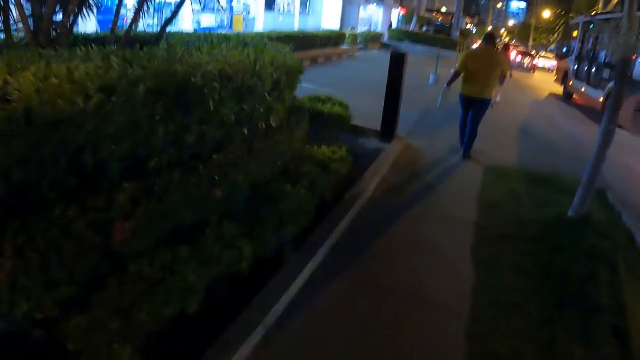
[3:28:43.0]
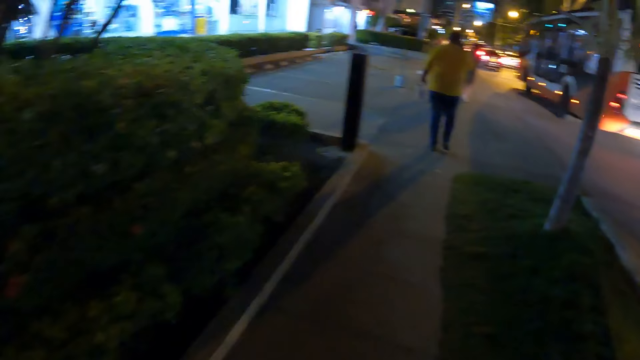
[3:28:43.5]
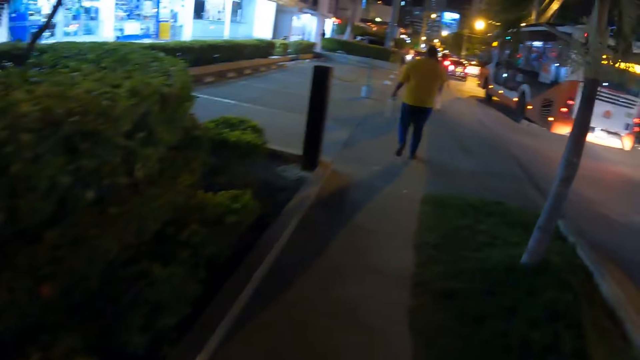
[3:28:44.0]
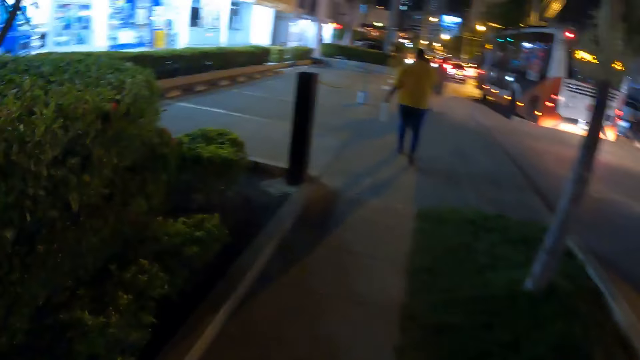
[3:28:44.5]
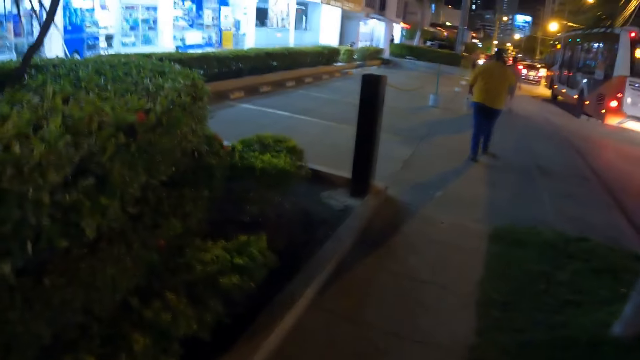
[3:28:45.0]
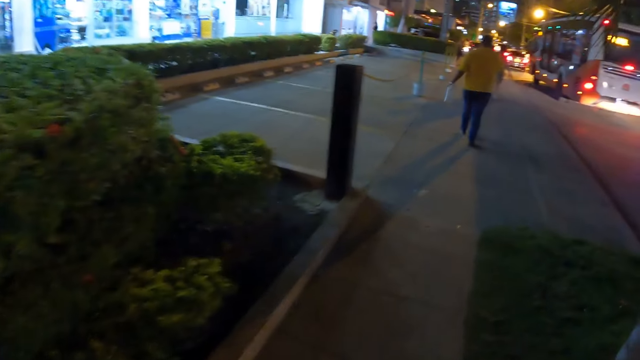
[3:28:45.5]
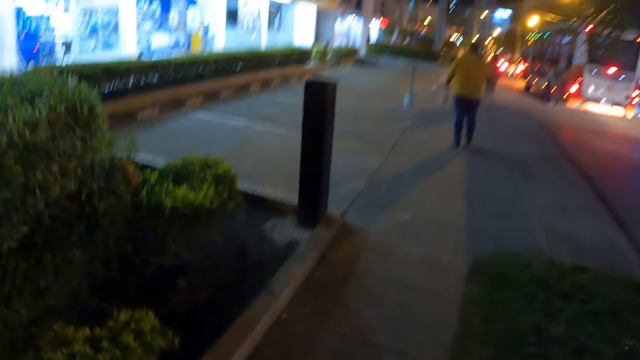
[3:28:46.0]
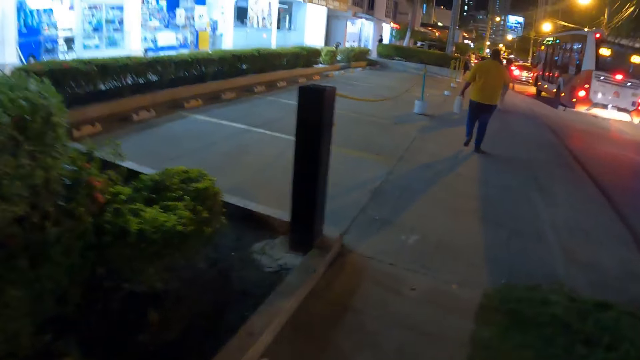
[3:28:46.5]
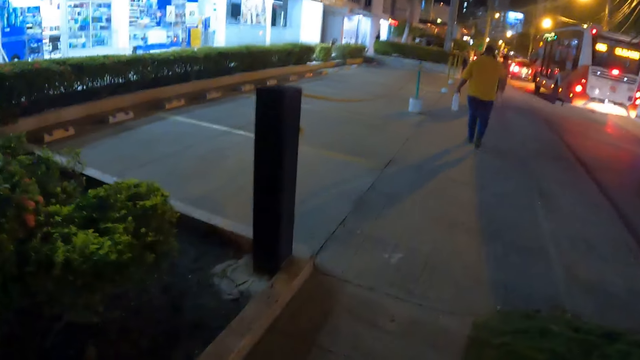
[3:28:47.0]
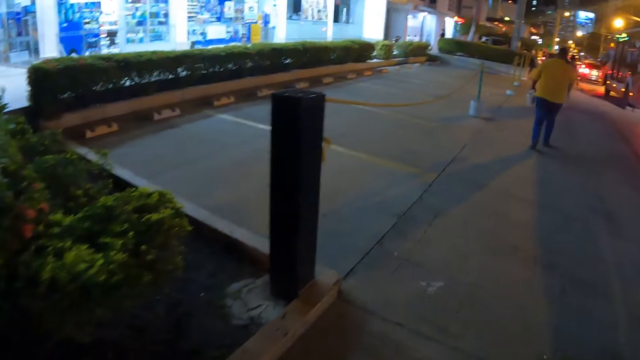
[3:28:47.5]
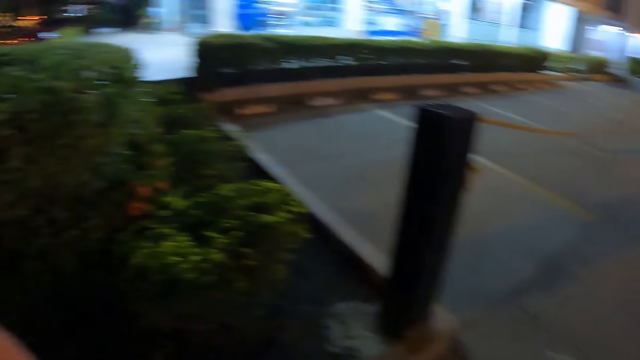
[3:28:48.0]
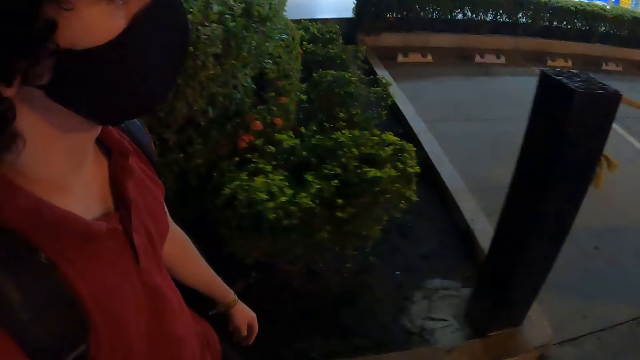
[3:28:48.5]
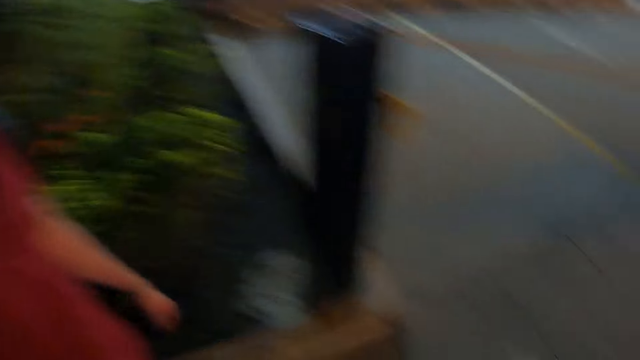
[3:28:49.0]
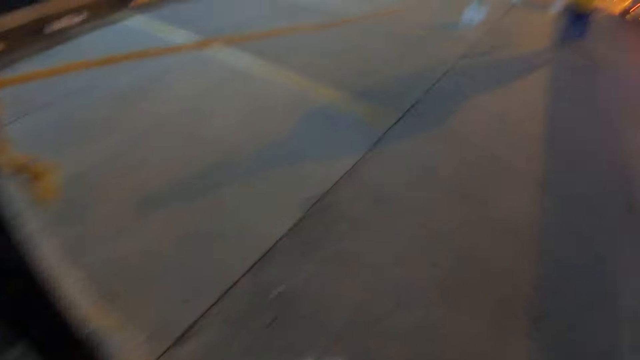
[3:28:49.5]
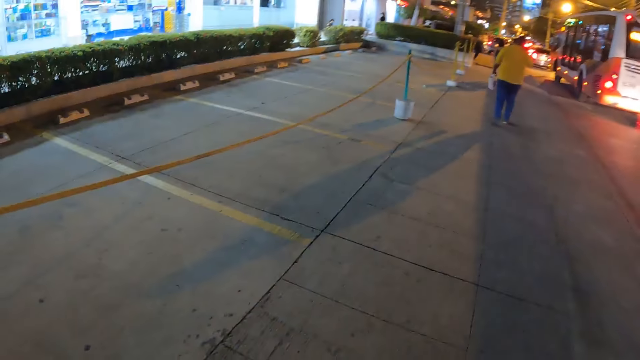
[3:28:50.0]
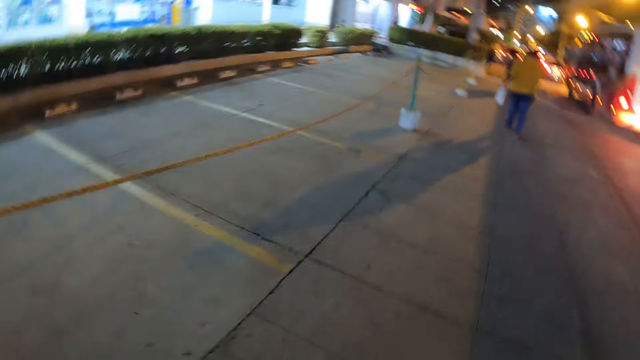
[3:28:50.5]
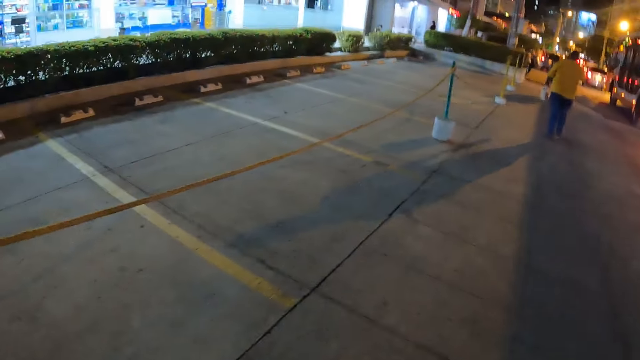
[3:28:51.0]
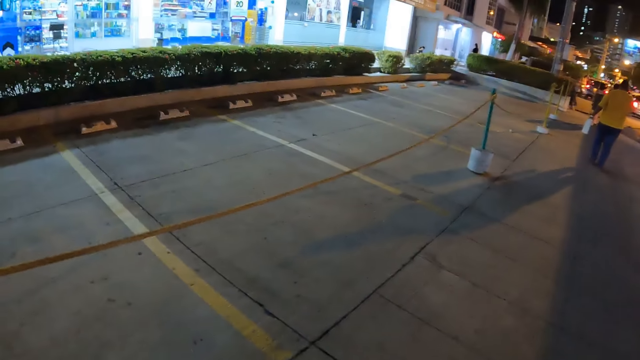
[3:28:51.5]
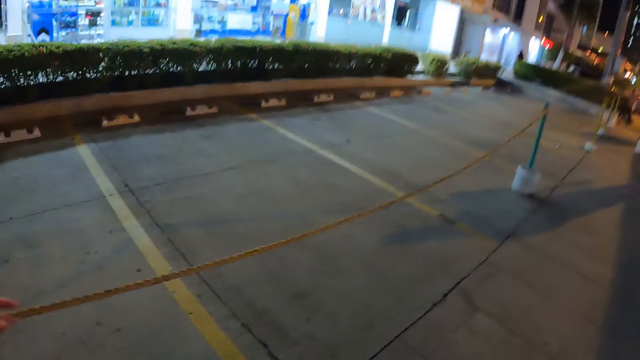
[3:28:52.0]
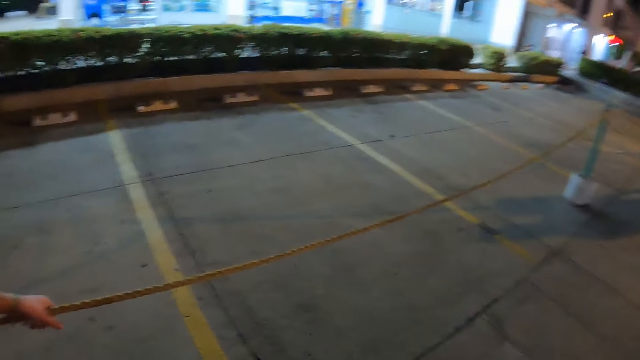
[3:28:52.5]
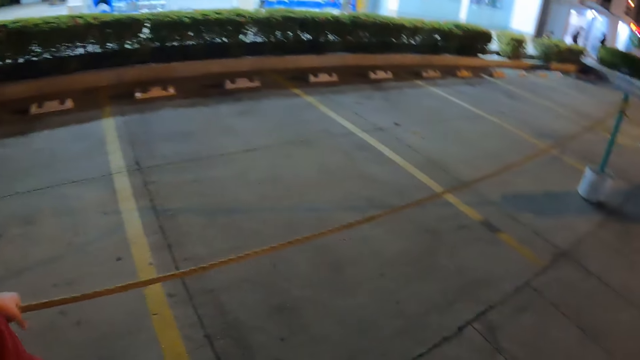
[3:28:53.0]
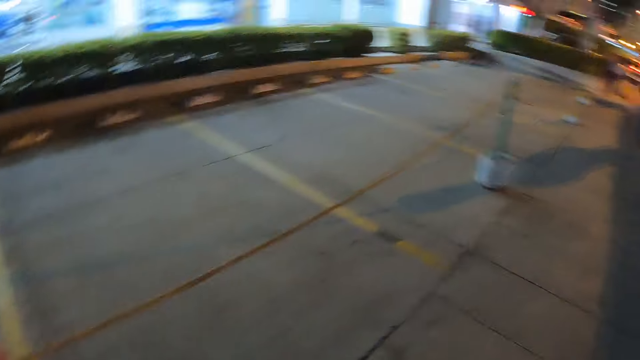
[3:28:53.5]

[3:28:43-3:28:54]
The camera wearer walks along the road. They walk on the pavement and look at a man.

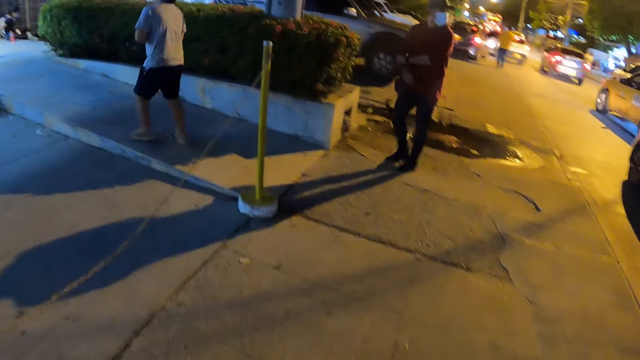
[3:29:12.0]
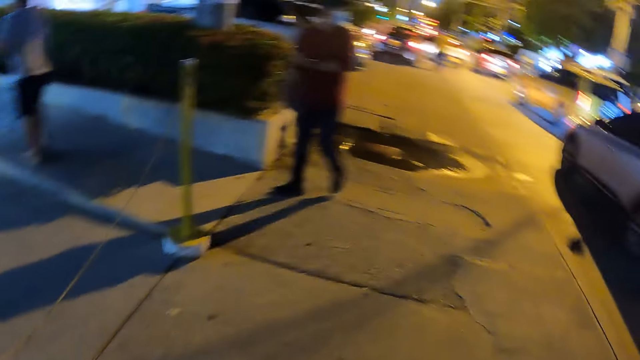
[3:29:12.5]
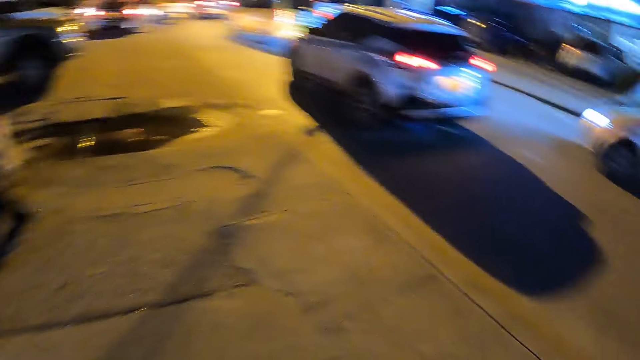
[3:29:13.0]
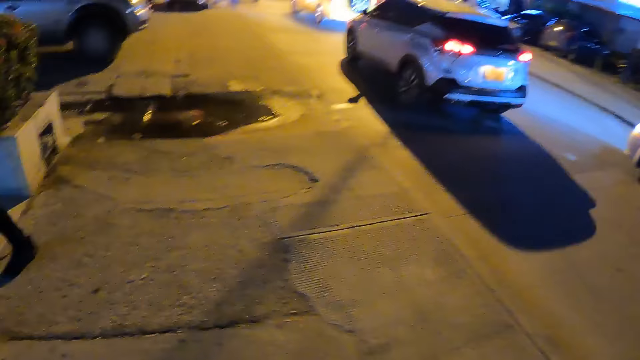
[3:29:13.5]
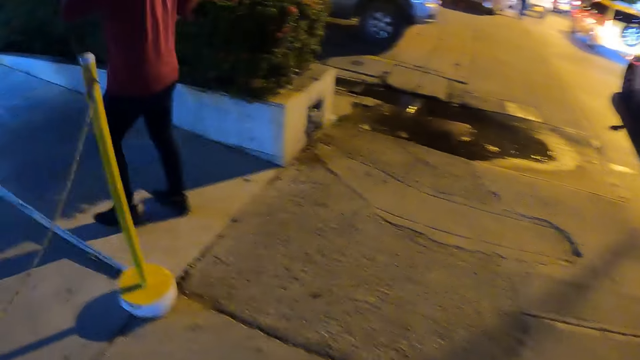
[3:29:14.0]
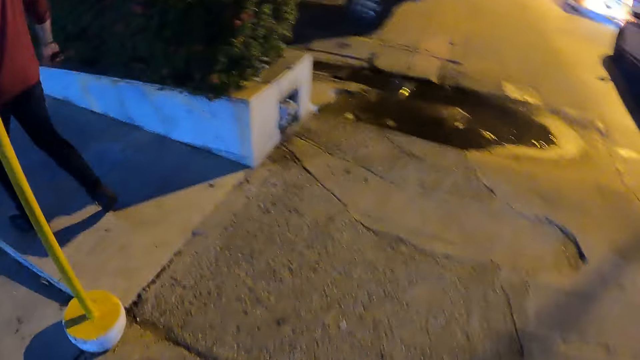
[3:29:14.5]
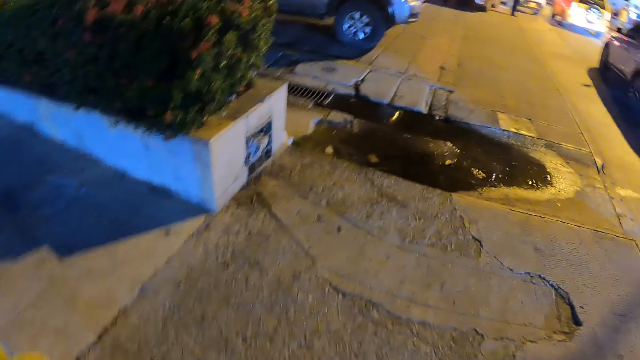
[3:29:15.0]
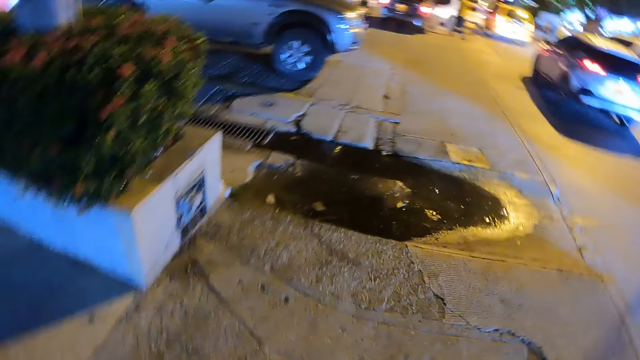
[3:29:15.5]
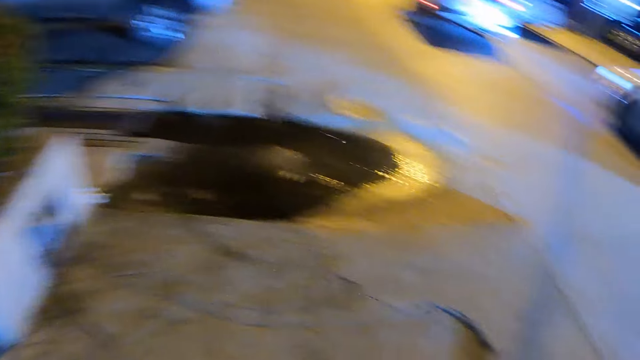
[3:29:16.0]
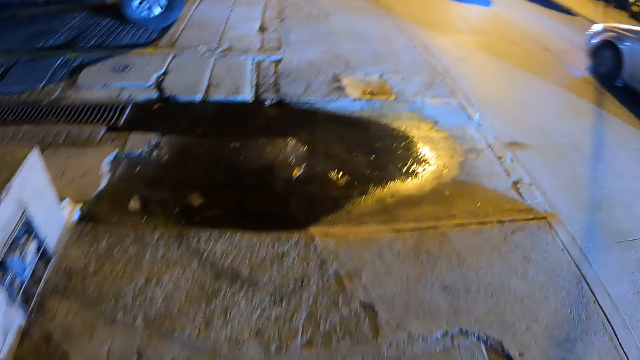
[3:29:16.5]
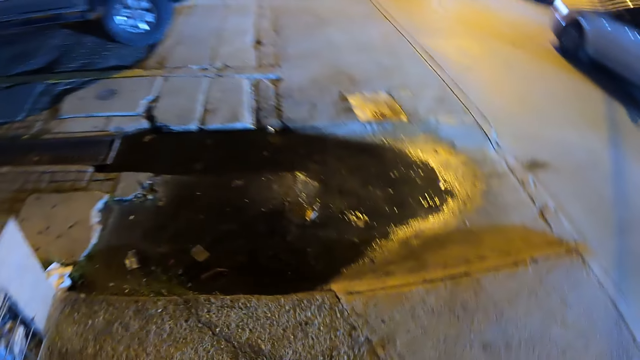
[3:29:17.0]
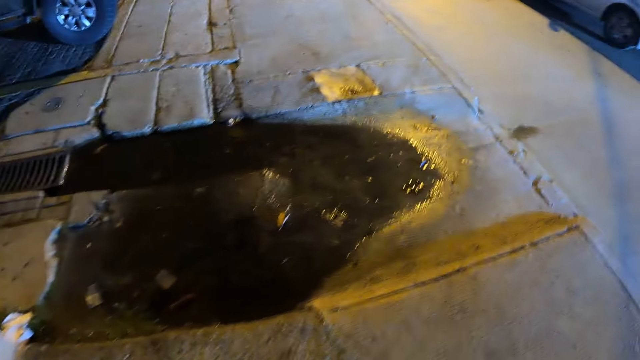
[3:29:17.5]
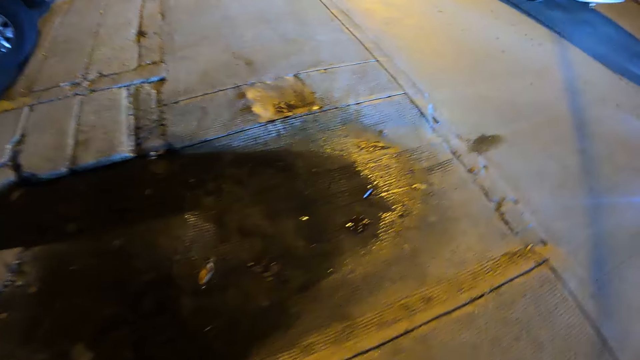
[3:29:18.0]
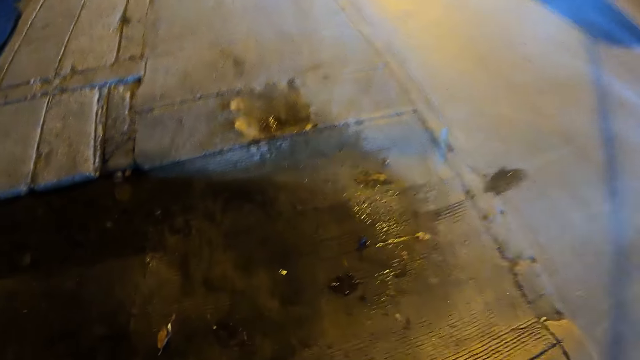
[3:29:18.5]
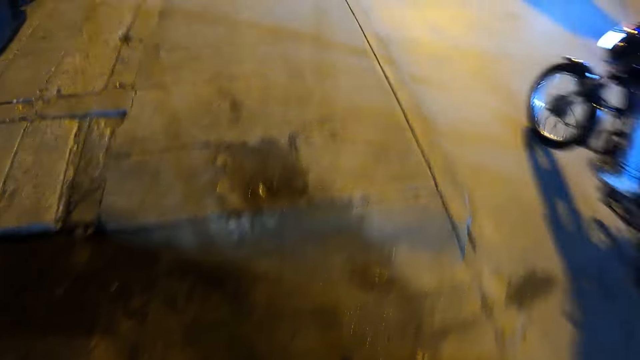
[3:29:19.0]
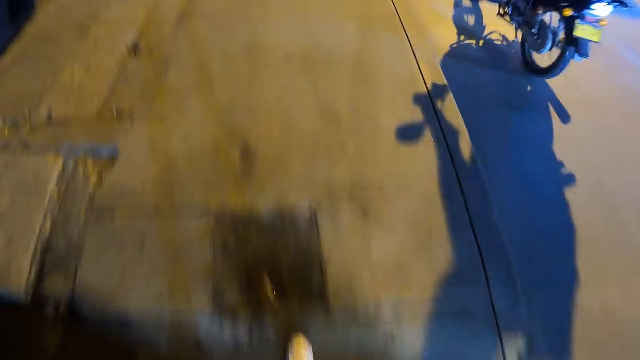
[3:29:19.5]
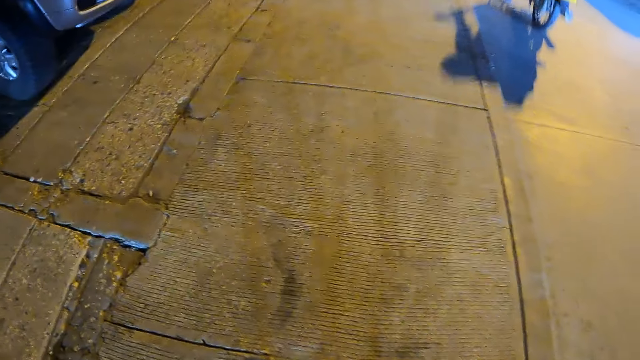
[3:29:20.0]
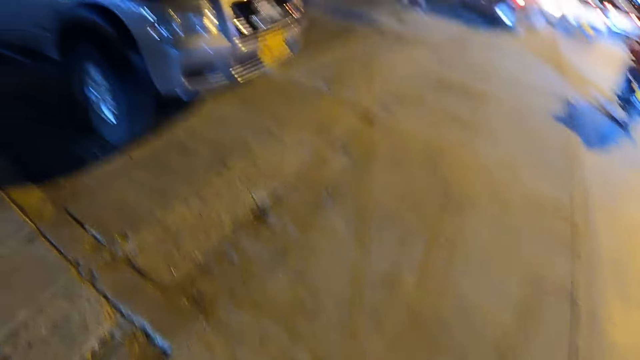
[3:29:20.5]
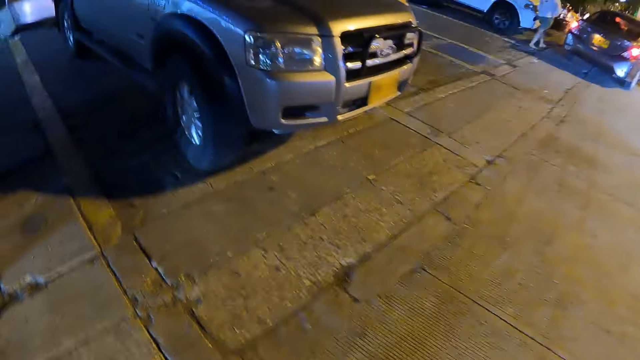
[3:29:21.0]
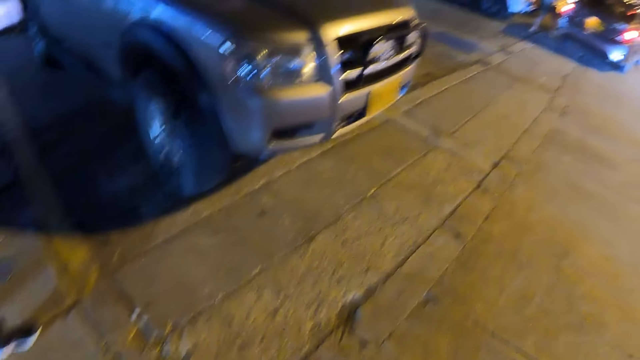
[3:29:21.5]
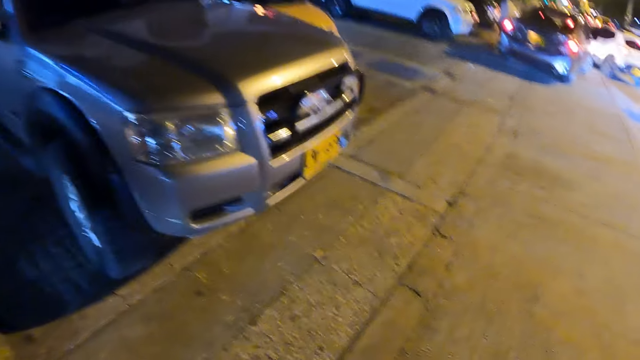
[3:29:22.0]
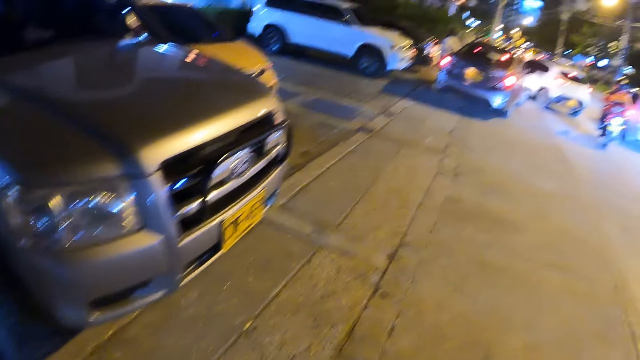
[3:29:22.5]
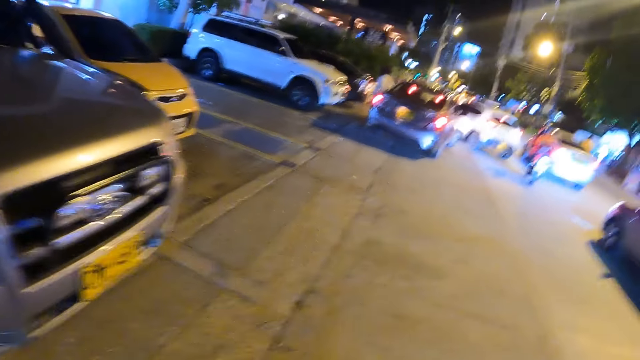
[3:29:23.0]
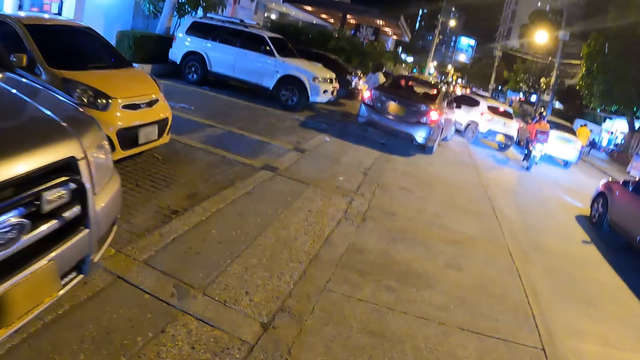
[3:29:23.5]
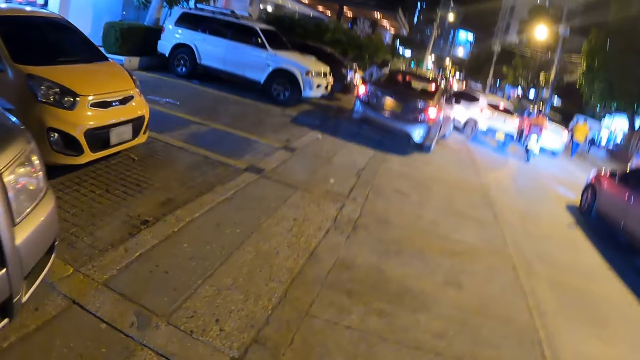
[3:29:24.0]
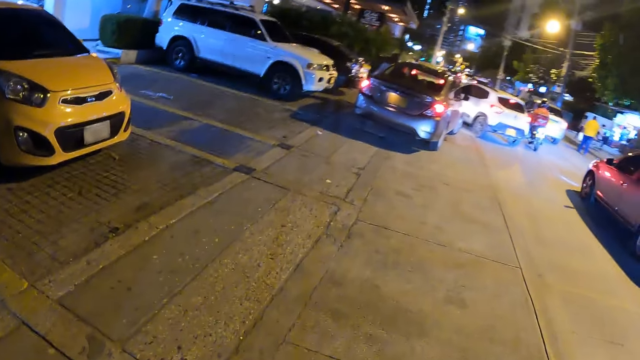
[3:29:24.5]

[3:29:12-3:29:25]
The camera wearer walks on the pavement and looks at cars on the road. They walk on the pavement and look at a parked car.
